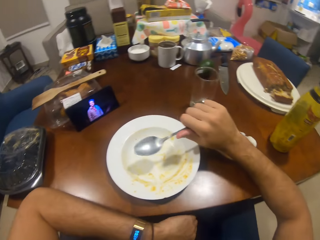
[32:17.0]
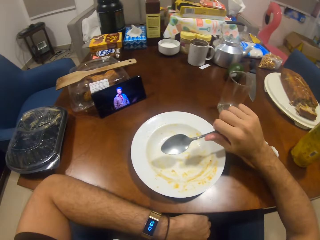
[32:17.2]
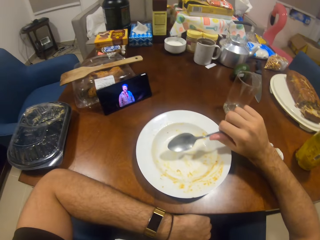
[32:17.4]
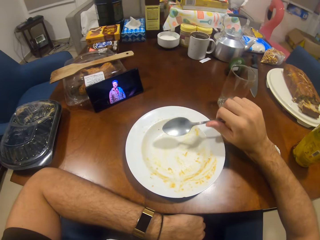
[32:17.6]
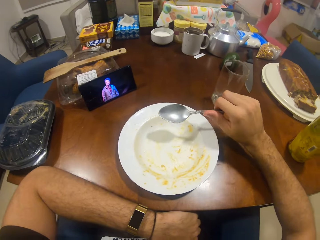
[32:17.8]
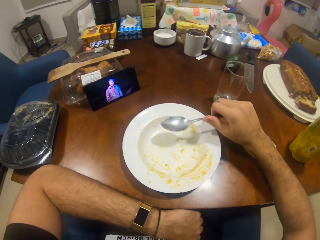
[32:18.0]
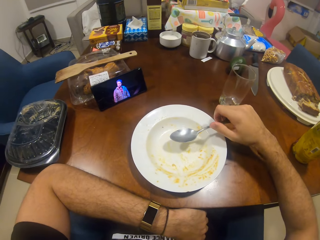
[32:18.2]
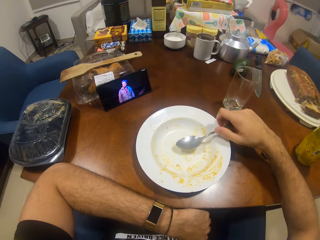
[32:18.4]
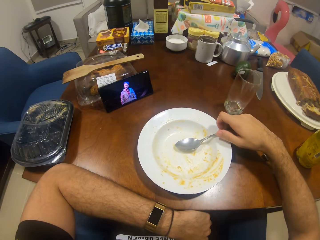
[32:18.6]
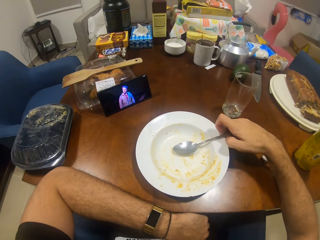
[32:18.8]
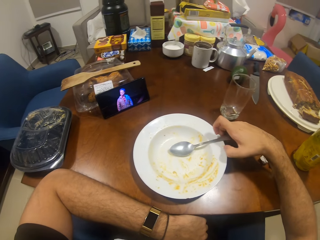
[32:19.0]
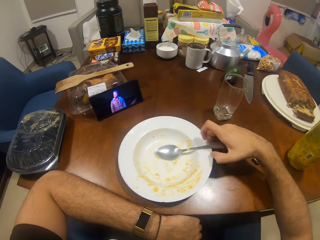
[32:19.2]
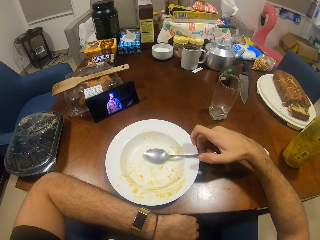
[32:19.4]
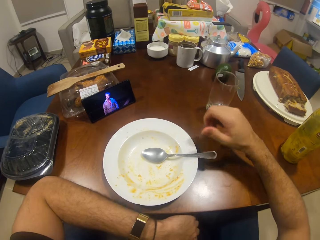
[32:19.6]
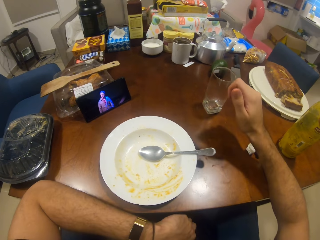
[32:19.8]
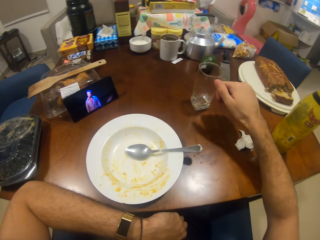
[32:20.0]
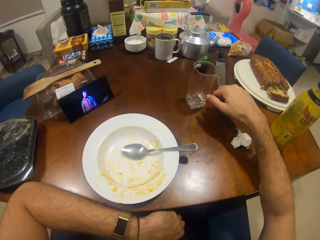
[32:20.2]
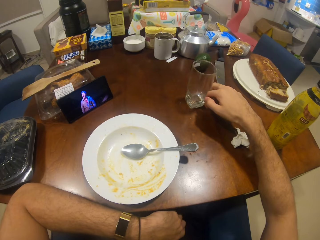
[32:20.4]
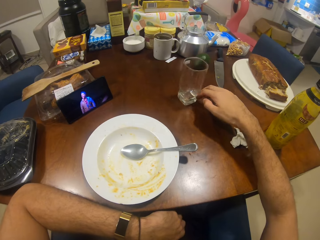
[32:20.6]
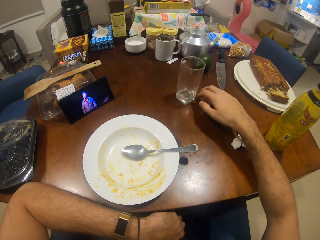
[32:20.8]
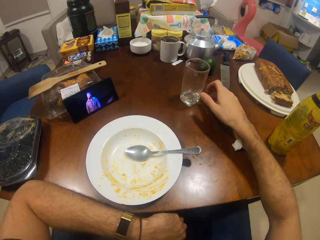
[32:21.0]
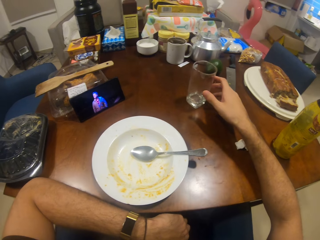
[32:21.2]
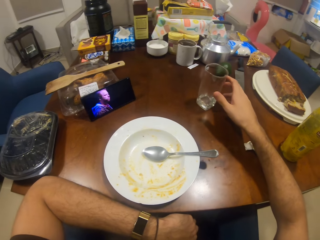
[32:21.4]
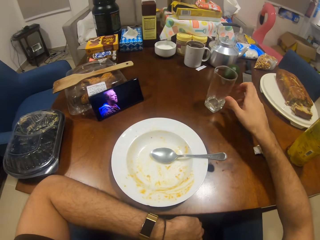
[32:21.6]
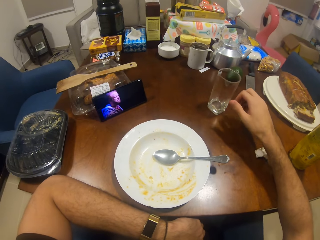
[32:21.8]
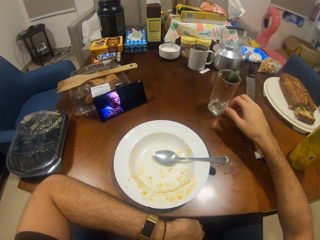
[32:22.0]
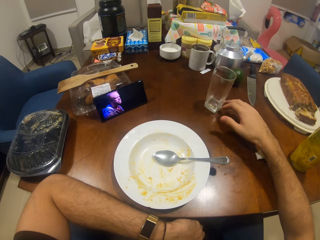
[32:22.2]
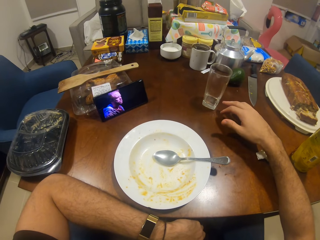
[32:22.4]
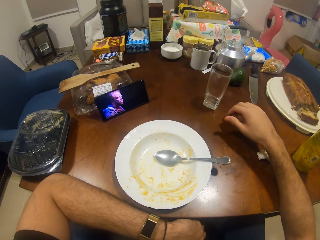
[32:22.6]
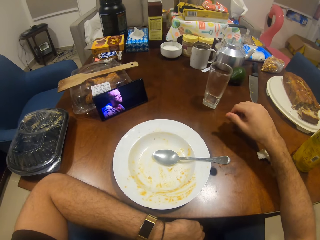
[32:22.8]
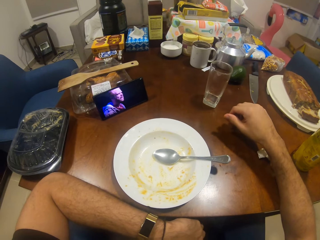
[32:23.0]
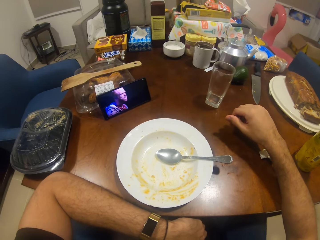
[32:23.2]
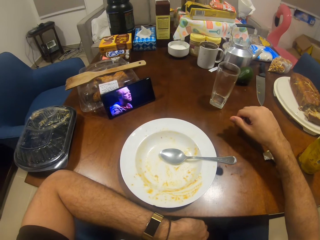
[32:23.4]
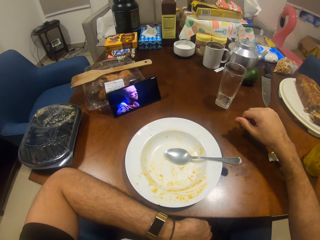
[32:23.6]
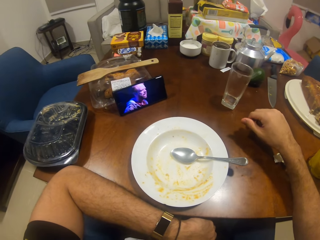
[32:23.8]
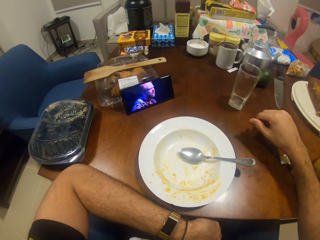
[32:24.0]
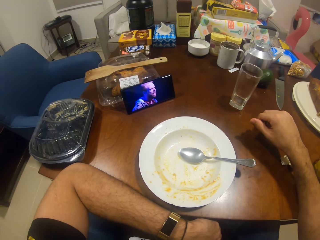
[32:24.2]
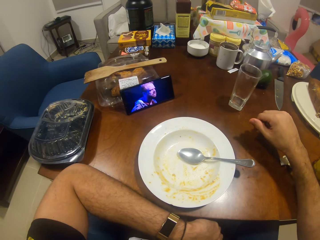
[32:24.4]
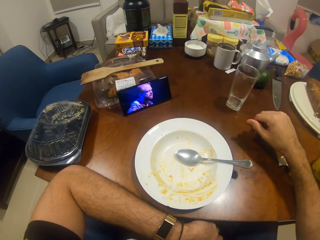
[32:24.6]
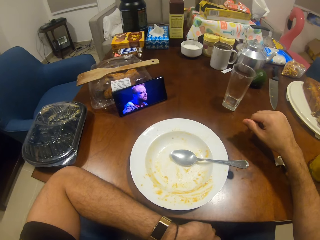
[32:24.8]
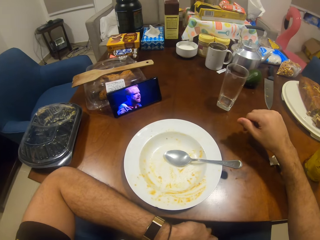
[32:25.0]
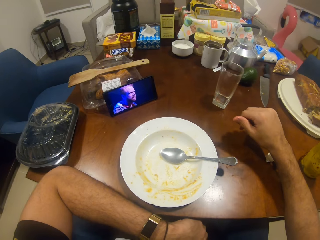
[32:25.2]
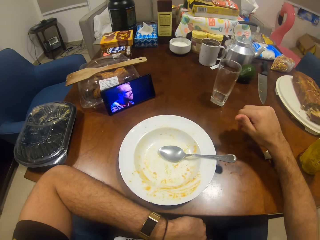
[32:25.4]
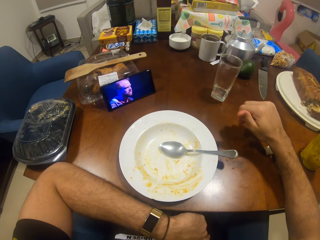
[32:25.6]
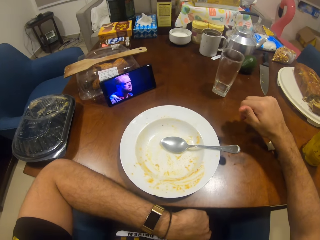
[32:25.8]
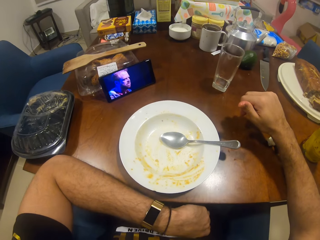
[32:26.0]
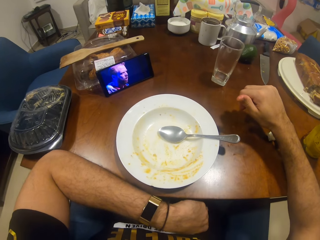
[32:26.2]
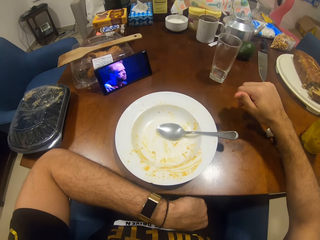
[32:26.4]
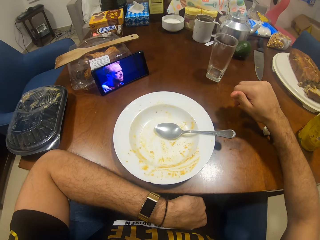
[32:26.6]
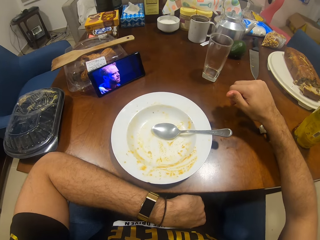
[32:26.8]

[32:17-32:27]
The camera wearer puts the spoon on the plate. They push the glass aside.

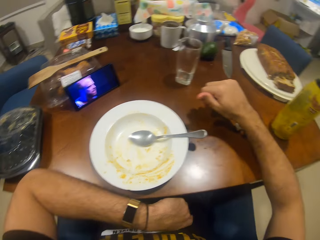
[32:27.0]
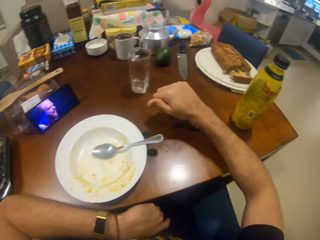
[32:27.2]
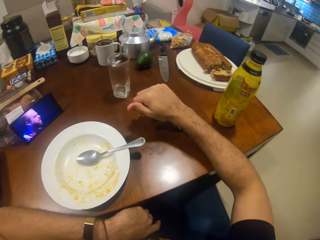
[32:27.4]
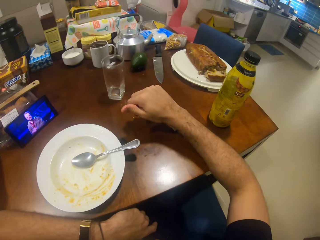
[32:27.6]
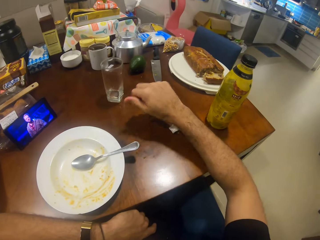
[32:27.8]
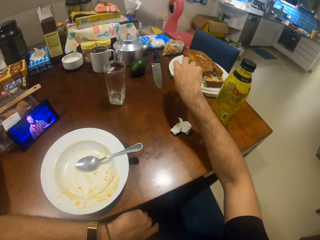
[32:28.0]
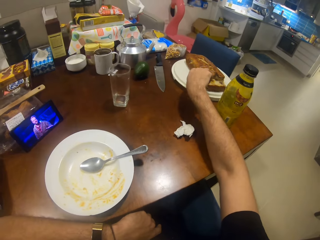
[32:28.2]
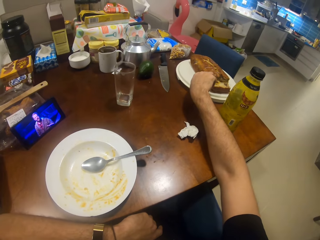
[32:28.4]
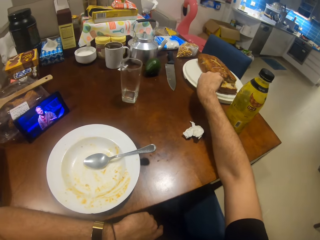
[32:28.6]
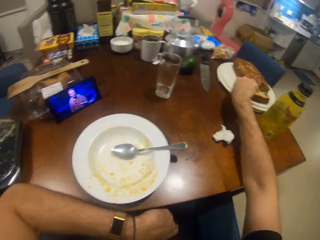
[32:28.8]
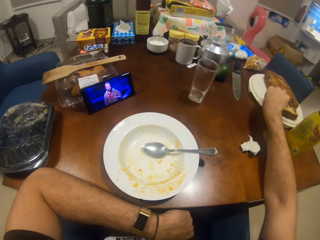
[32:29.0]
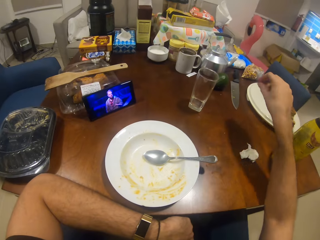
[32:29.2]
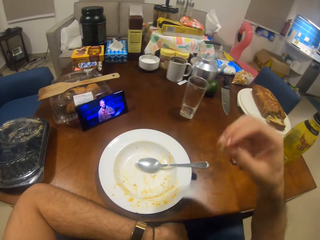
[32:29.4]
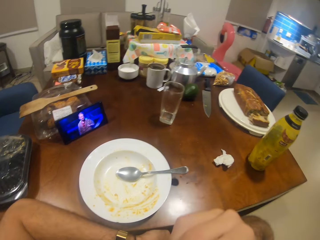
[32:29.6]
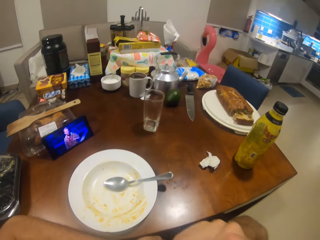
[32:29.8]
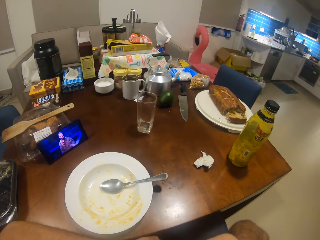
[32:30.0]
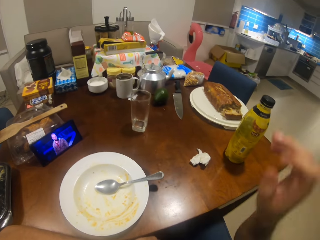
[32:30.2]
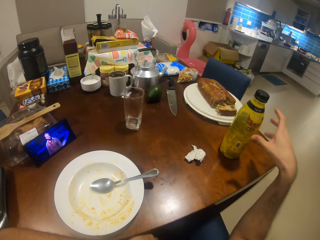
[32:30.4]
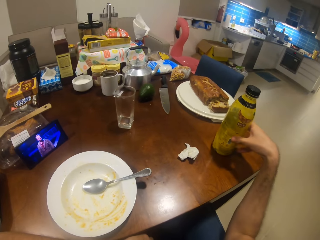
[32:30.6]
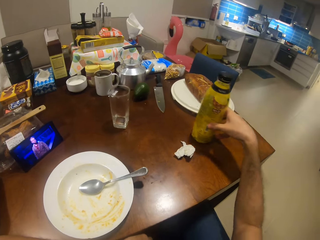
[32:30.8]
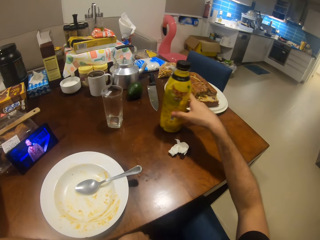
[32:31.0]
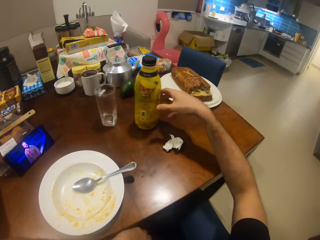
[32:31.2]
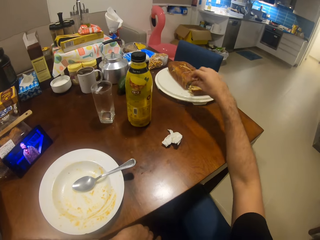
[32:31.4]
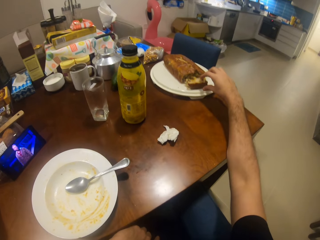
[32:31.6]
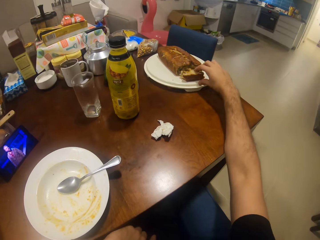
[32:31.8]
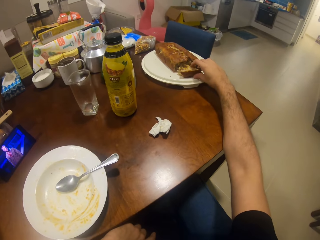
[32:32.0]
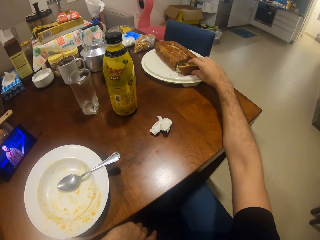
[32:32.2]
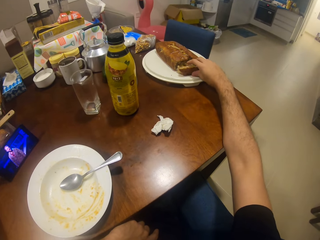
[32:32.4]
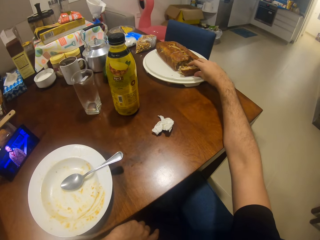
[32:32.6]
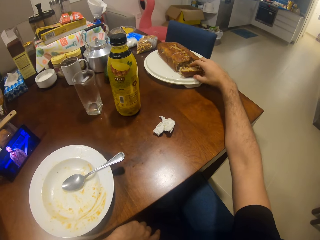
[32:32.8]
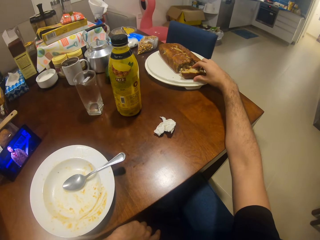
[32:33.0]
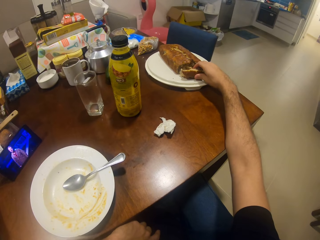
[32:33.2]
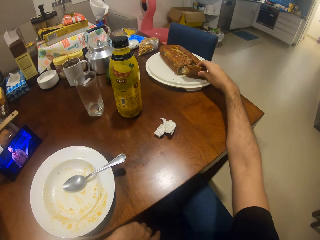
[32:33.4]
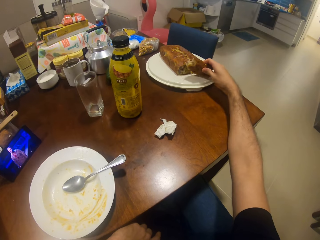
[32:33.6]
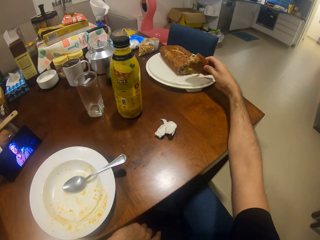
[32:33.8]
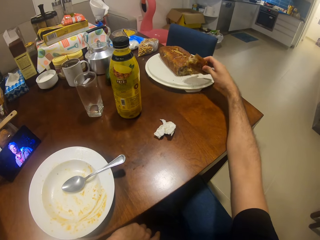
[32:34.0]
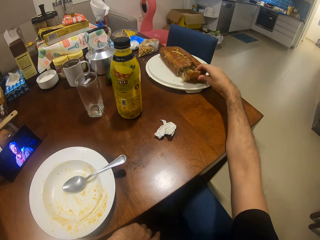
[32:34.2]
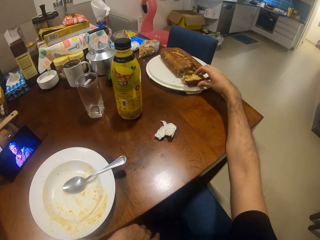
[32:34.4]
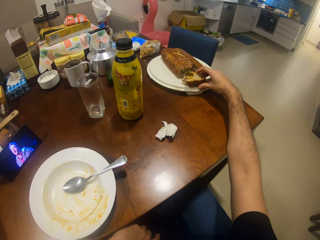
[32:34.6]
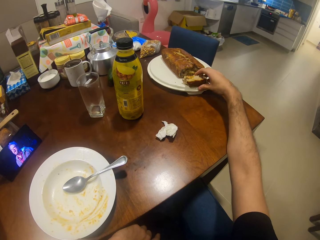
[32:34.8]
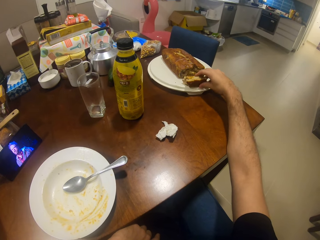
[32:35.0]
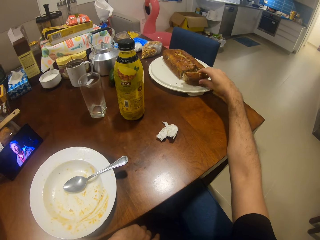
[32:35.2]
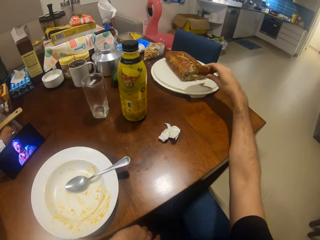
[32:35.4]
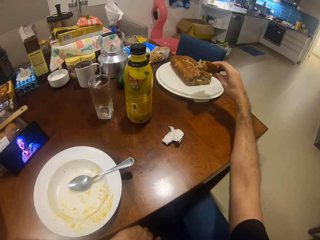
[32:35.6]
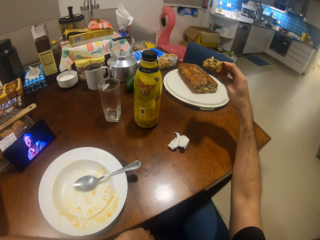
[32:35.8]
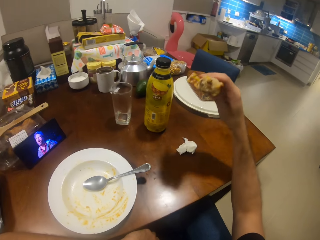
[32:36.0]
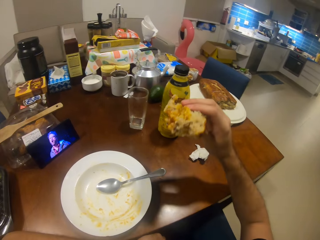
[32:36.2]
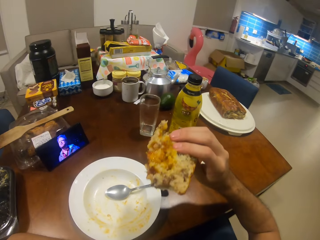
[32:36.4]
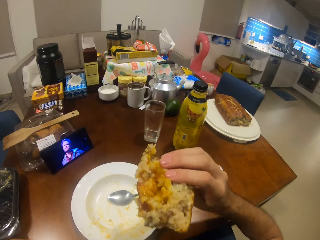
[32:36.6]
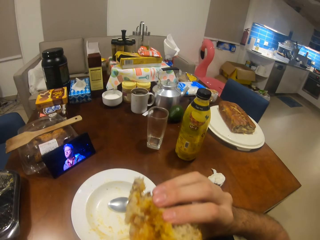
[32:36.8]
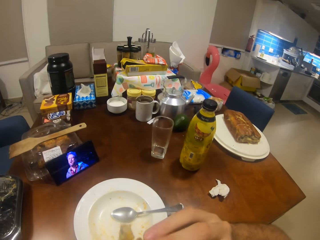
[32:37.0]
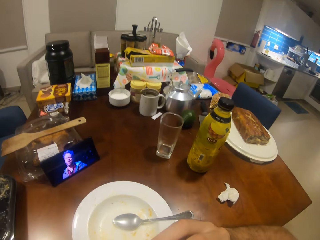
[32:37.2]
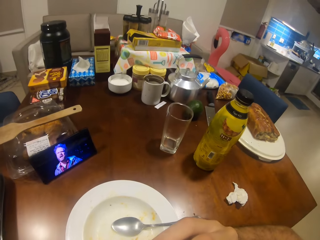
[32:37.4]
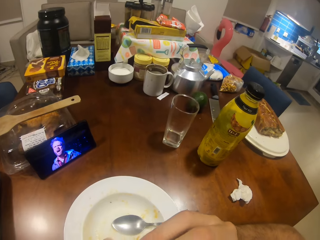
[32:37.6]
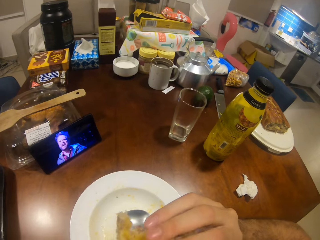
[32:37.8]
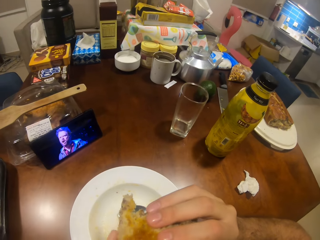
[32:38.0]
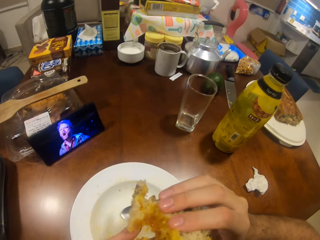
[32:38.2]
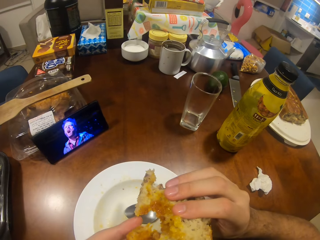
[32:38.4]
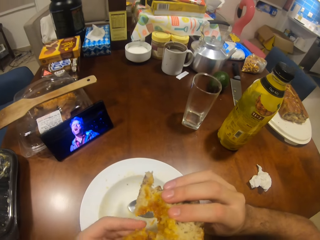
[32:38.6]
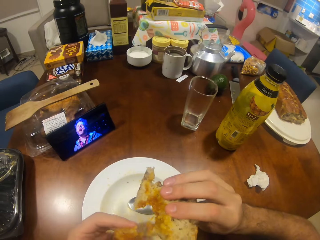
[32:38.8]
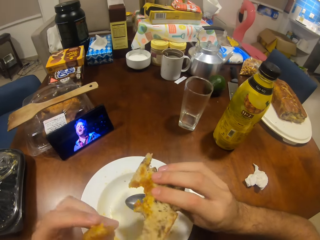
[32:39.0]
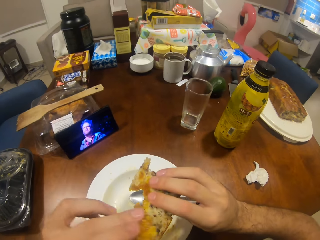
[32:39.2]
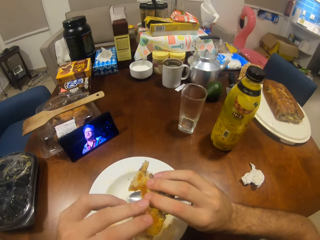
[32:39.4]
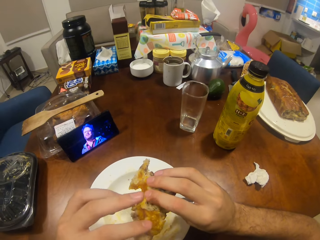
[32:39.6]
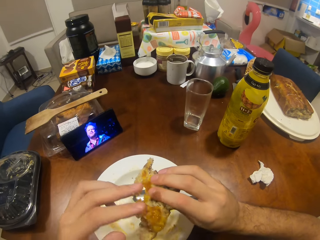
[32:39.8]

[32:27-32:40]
The camera wearer stares at the phone. They pick up a cake and eat the cake. They pick the cake from the plate. They bite the cake.
